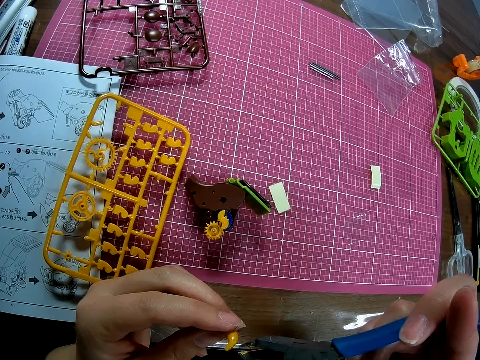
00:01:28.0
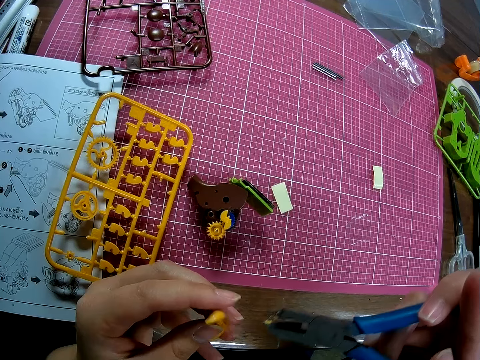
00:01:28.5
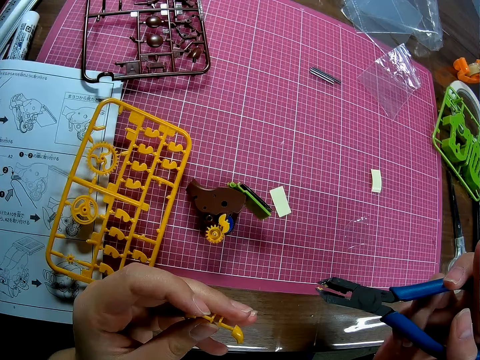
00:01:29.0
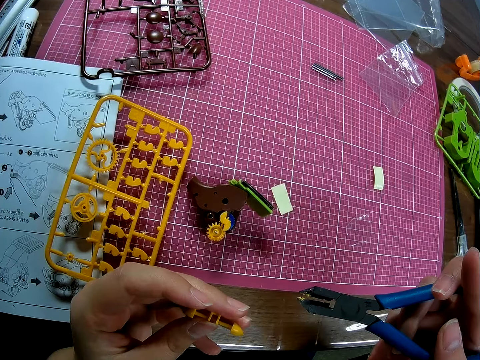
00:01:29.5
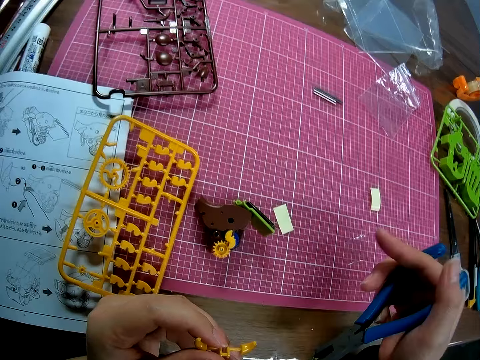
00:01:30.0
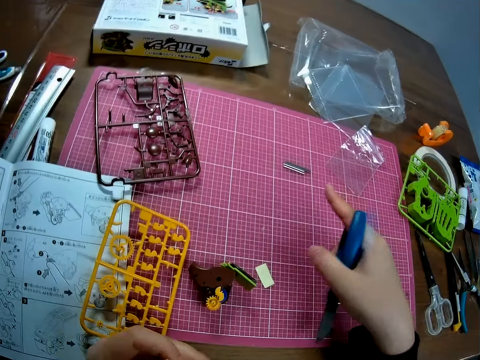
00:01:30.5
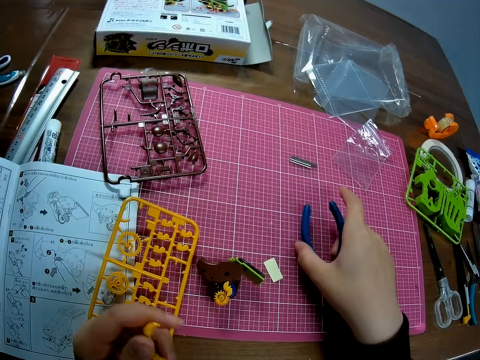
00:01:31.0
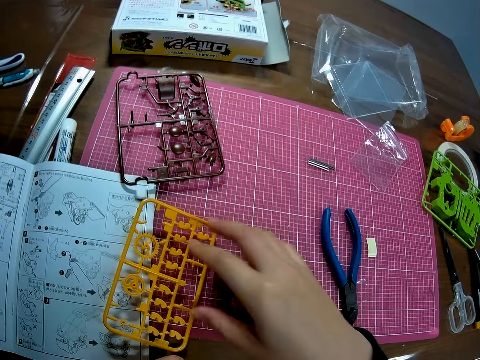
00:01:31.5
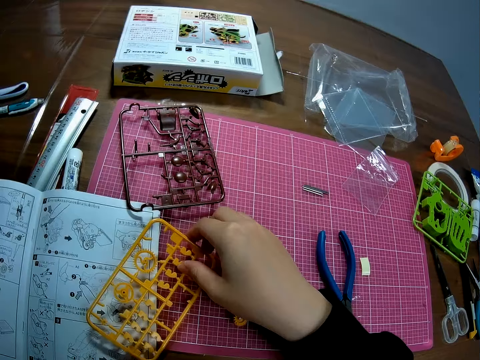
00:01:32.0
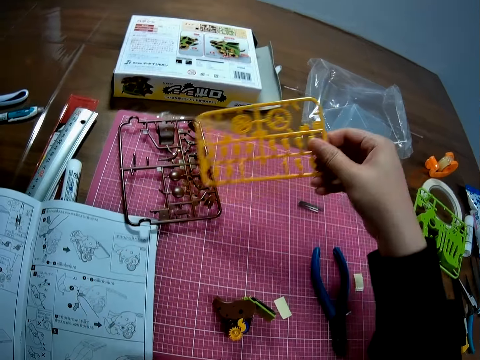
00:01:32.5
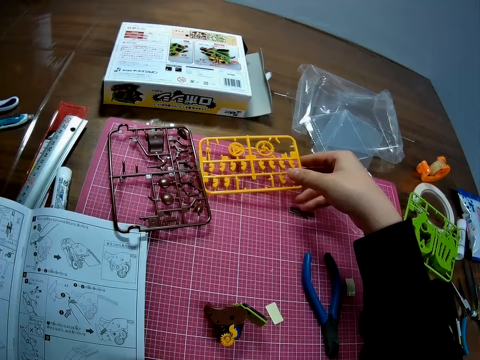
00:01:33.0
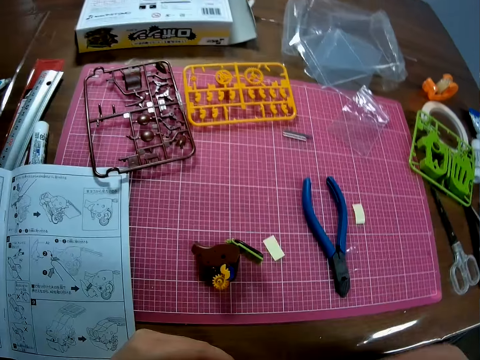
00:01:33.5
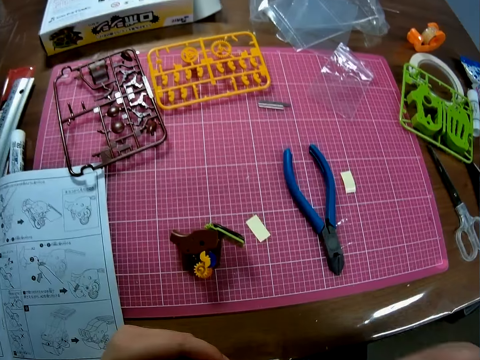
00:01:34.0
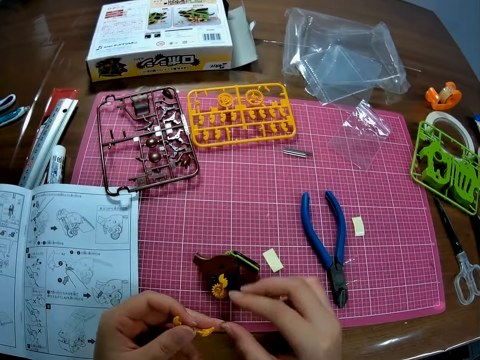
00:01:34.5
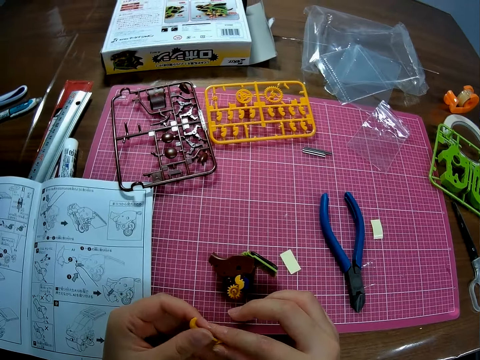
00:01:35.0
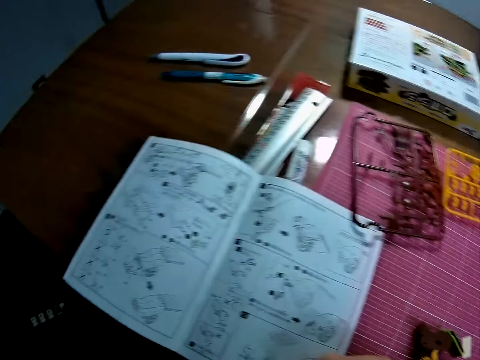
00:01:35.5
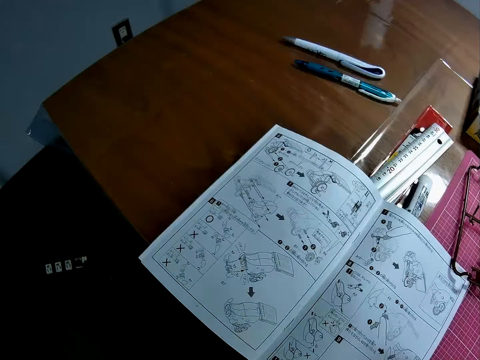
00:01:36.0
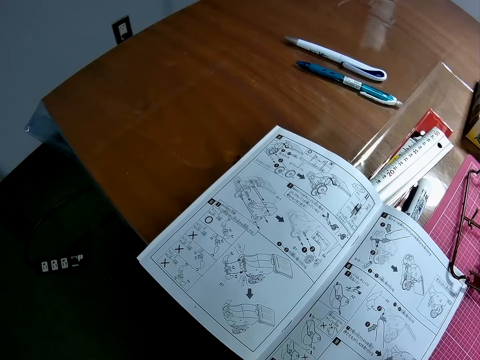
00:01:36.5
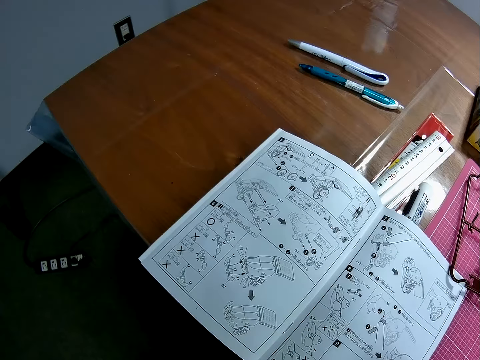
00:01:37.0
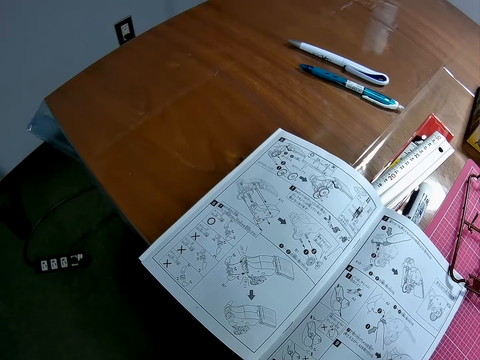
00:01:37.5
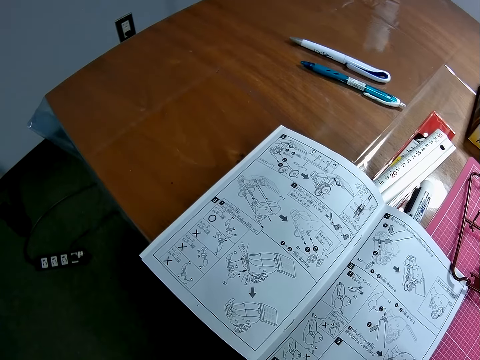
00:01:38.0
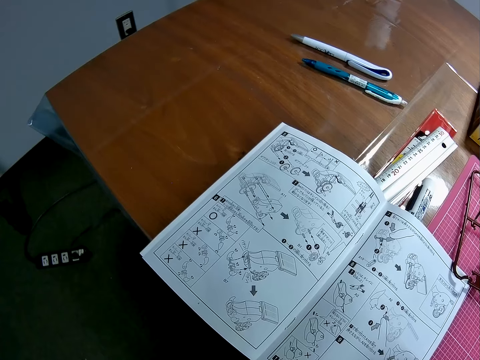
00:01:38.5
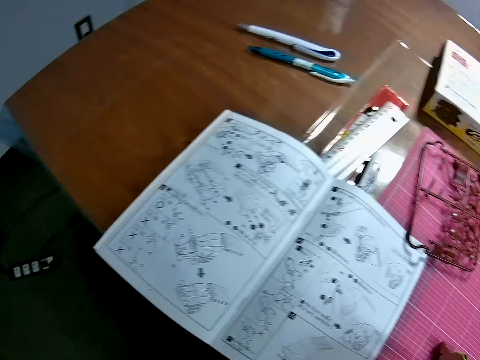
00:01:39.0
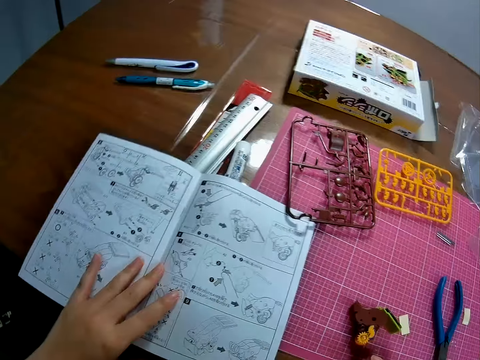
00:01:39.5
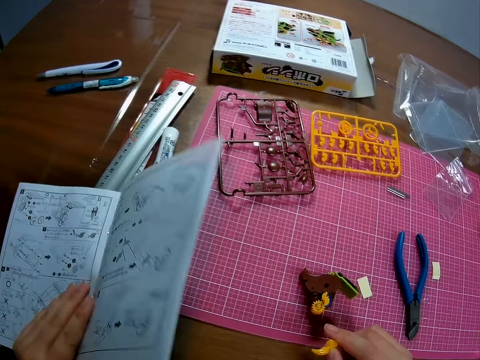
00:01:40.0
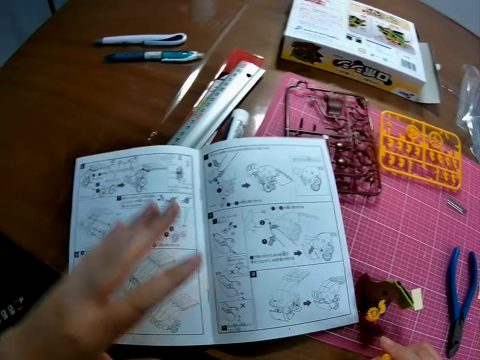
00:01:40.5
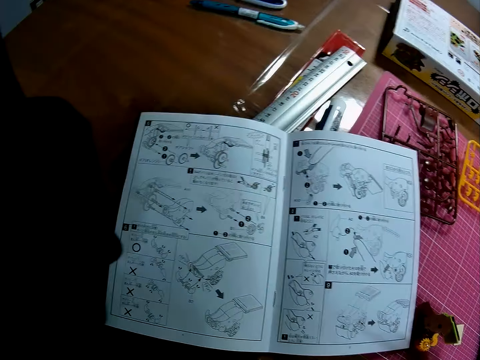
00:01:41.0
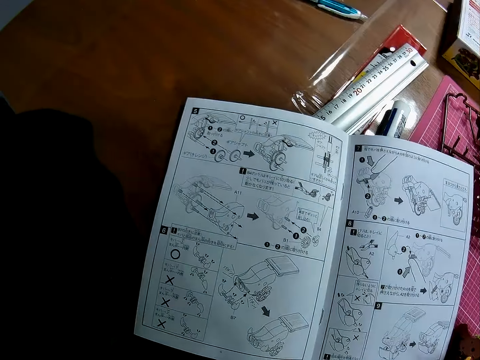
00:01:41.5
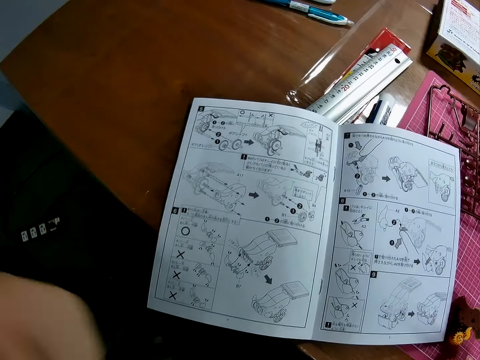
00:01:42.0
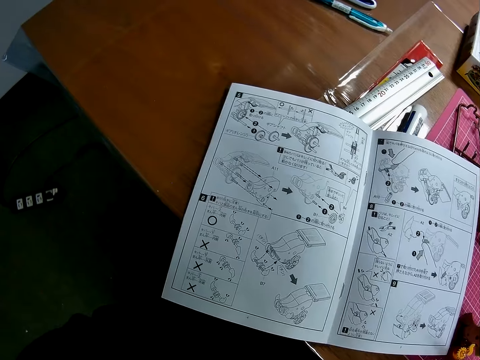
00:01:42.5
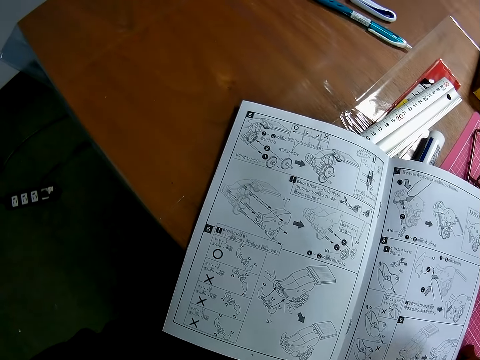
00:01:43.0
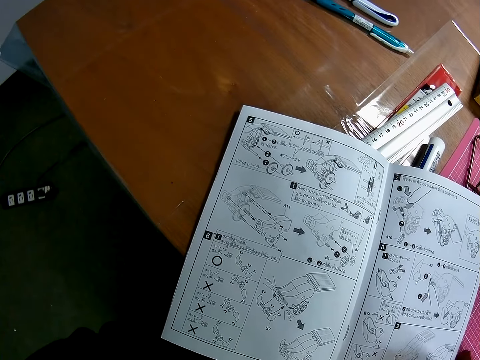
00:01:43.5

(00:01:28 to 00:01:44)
The camera wearer drops the pliers on the table with her right hand. She picks up the yellow sheet or arm micron from the table with her right hand. She drops the yellow sheet on the table with her right hand. She holds the yellow piece with her two hands. She turns to the book or manual on the table. She adjusts the book on the table with her left hand. She pulls the manual closer.

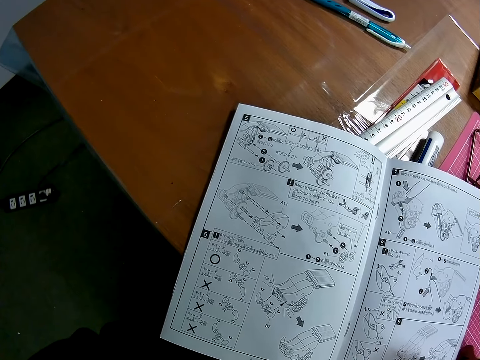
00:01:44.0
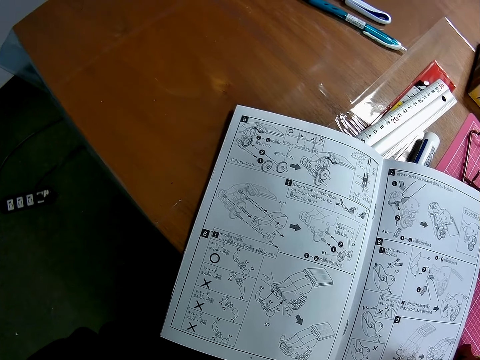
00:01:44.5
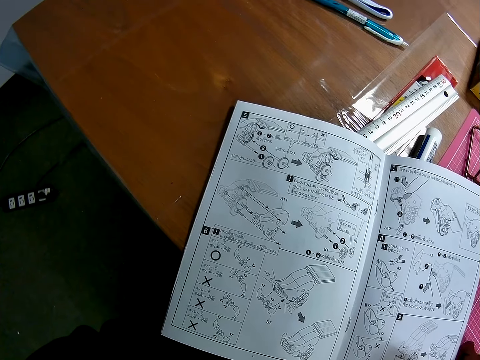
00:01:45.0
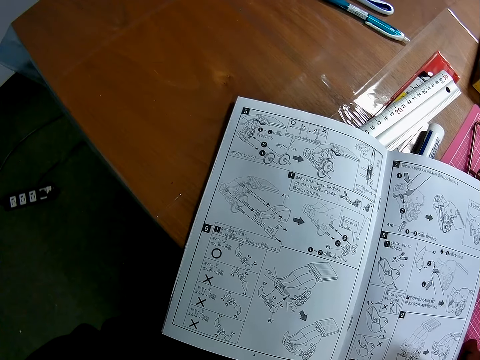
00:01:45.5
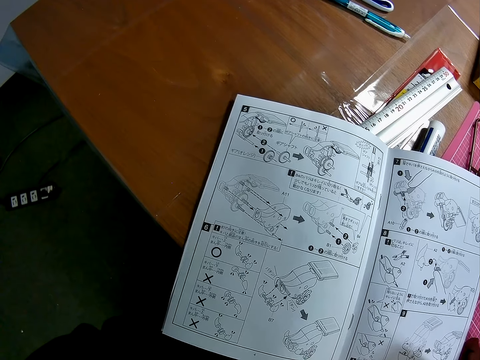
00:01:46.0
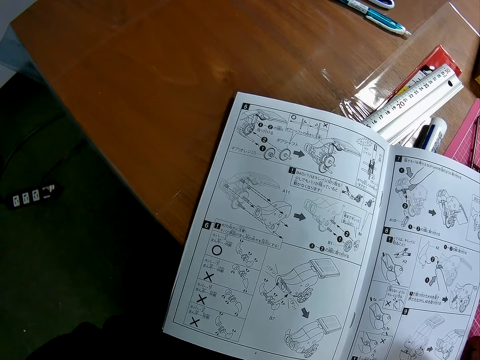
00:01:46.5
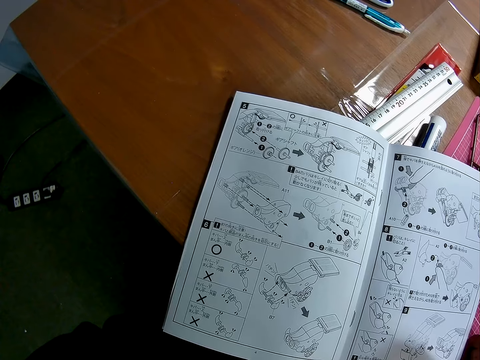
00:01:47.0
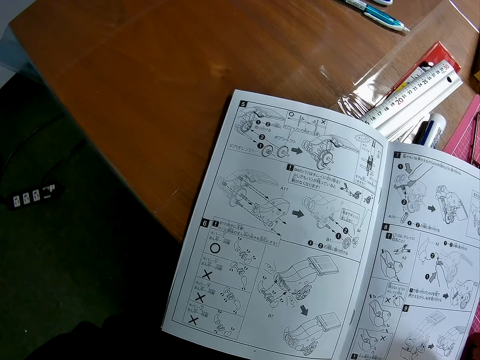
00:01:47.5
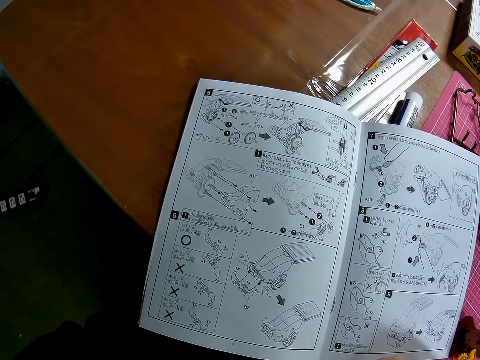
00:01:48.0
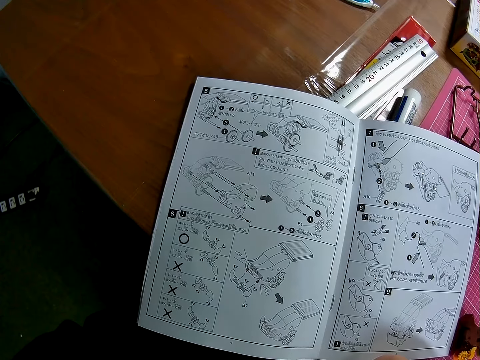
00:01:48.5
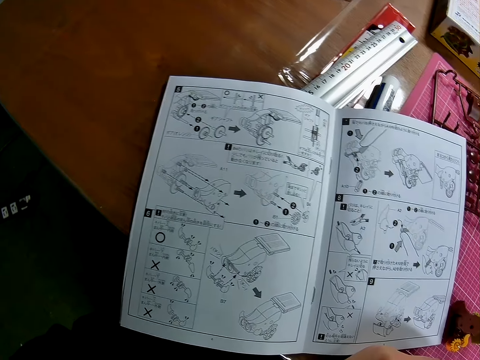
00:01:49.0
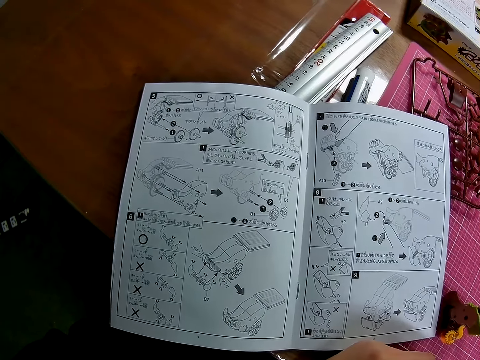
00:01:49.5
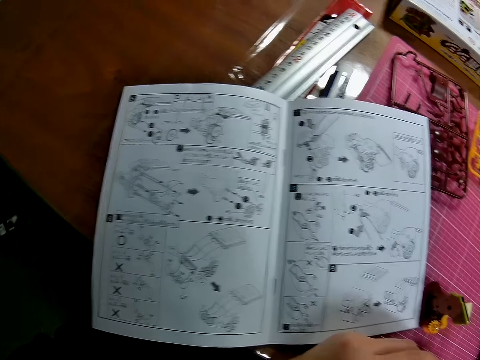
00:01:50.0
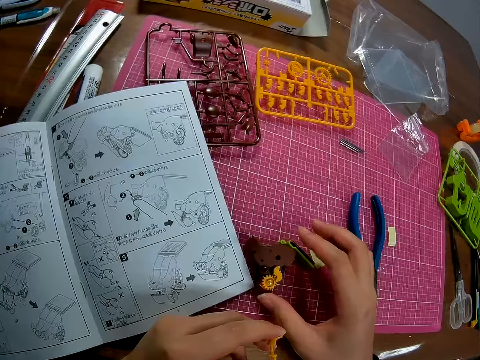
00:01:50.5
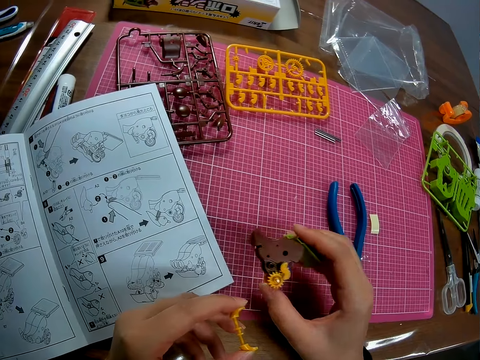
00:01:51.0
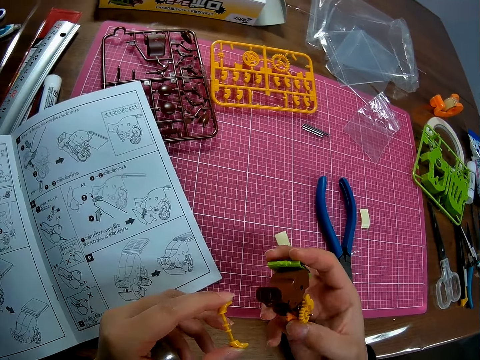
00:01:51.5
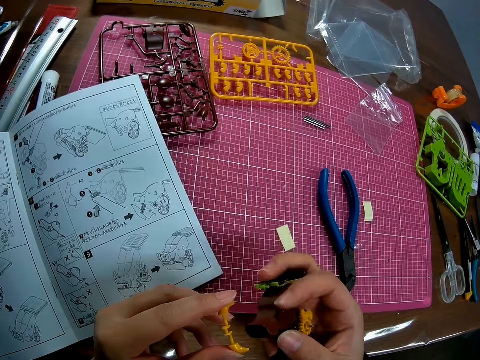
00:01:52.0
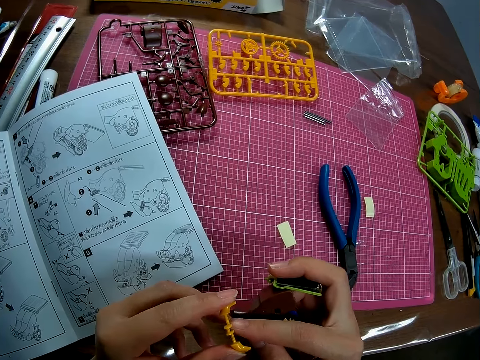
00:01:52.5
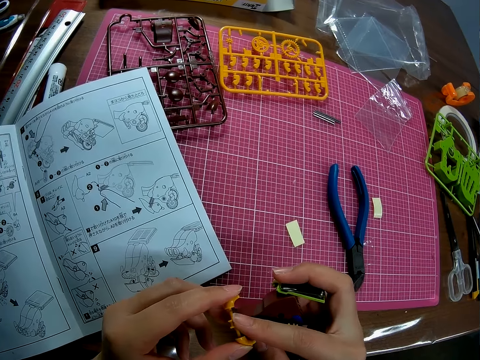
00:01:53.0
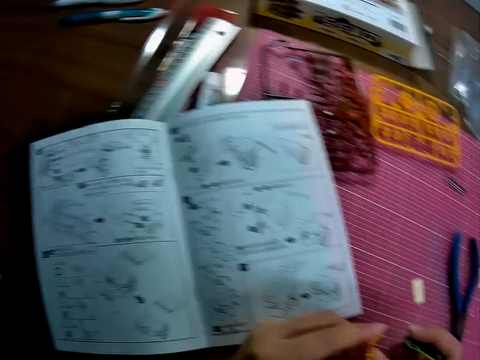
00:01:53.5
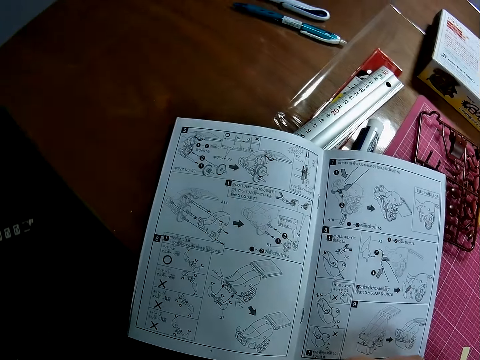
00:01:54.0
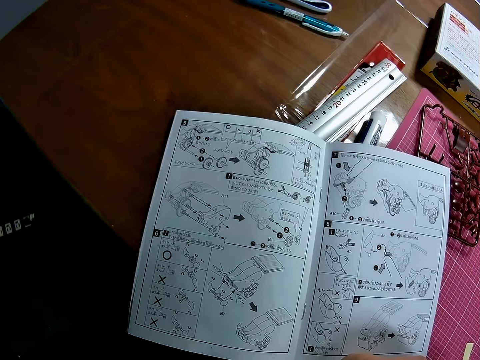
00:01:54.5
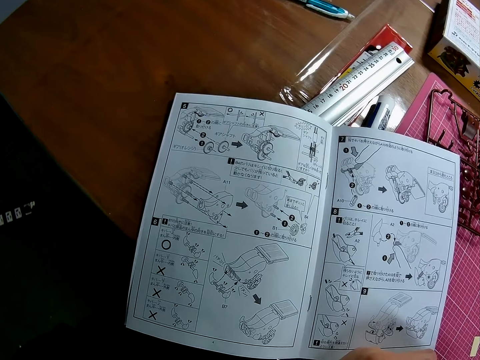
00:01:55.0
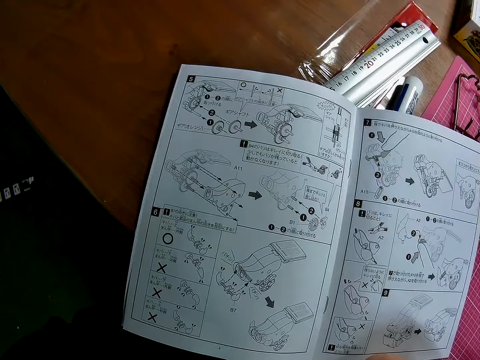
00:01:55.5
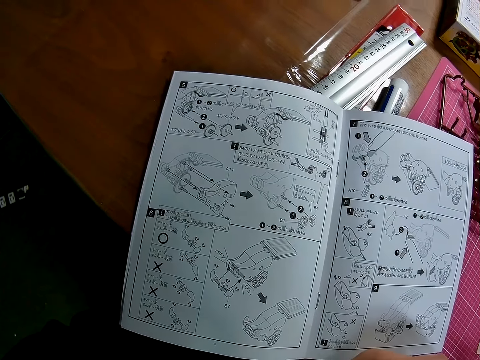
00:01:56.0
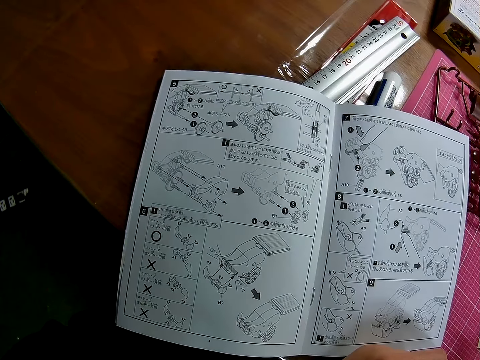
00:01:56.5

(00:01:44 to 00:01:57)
The camera wearer picks up a piece of the yellow sheet or arm micron from the table with her right hand. She picks up the pull back gear box. She puts the piece of arm micron to the pull back gear box. She turns to the book on the table.
